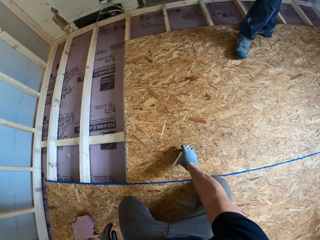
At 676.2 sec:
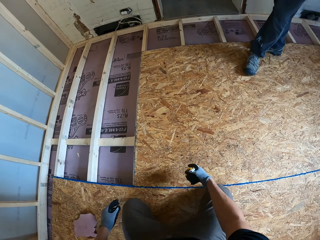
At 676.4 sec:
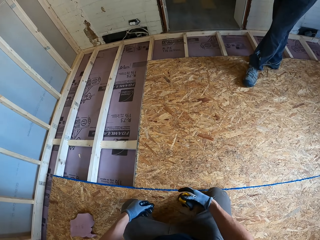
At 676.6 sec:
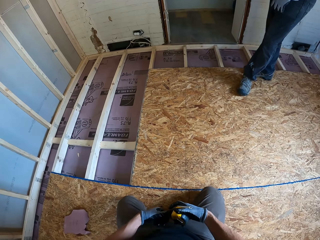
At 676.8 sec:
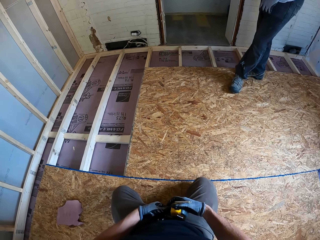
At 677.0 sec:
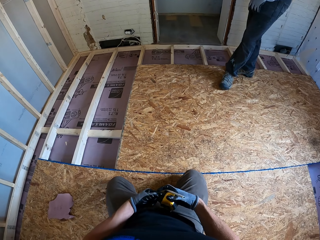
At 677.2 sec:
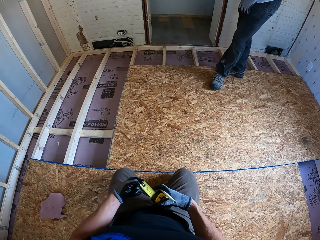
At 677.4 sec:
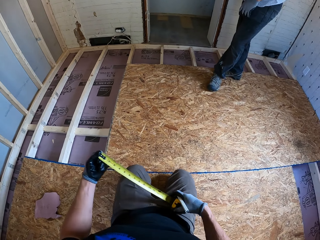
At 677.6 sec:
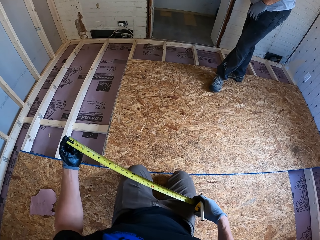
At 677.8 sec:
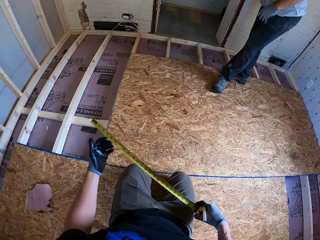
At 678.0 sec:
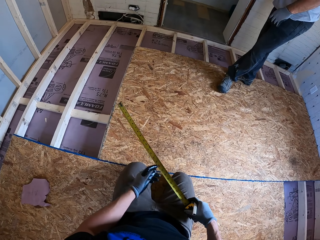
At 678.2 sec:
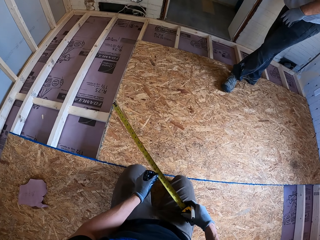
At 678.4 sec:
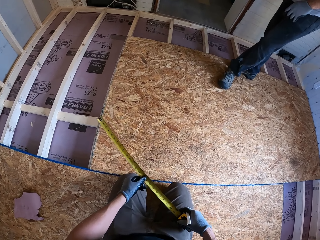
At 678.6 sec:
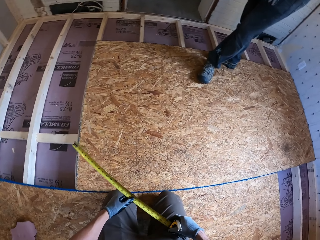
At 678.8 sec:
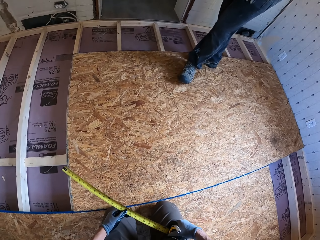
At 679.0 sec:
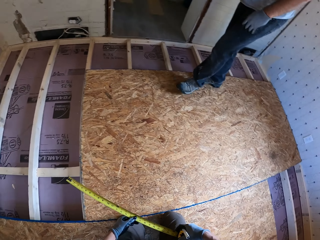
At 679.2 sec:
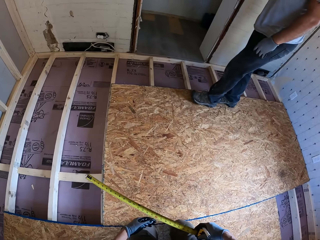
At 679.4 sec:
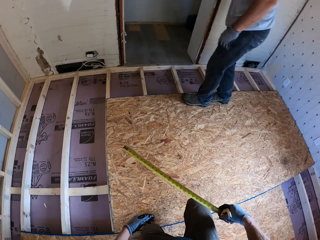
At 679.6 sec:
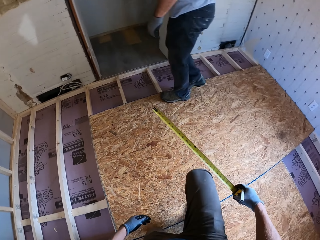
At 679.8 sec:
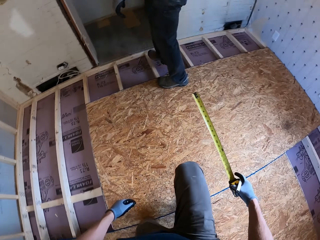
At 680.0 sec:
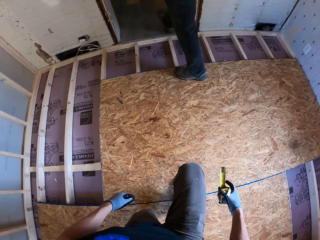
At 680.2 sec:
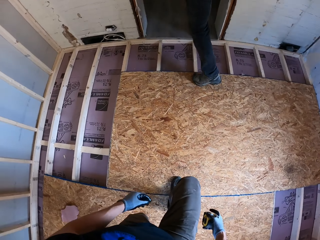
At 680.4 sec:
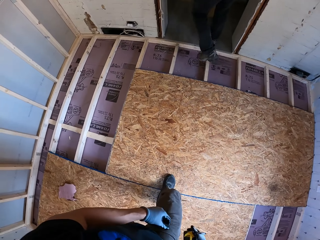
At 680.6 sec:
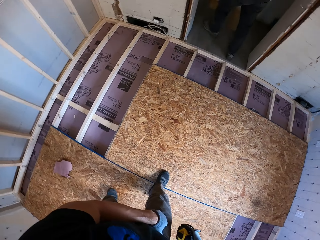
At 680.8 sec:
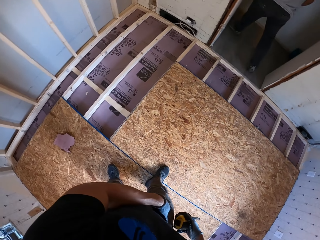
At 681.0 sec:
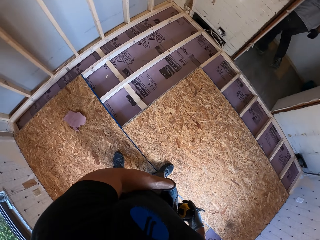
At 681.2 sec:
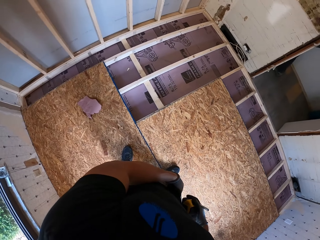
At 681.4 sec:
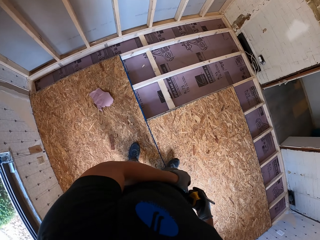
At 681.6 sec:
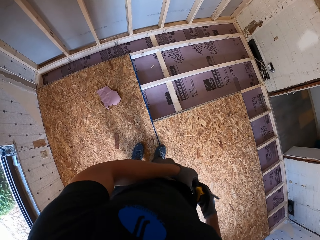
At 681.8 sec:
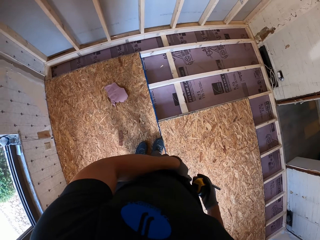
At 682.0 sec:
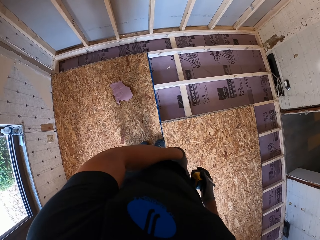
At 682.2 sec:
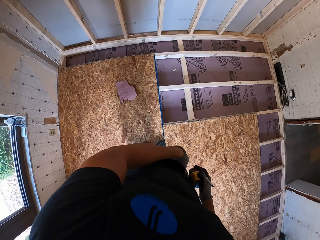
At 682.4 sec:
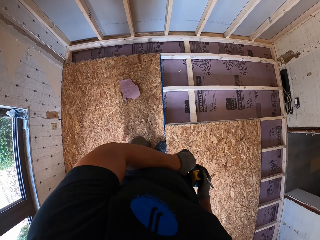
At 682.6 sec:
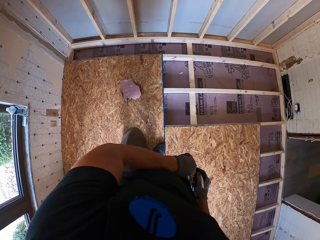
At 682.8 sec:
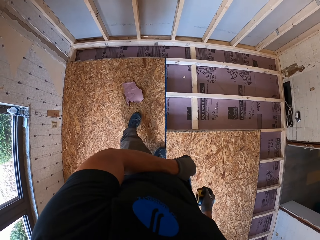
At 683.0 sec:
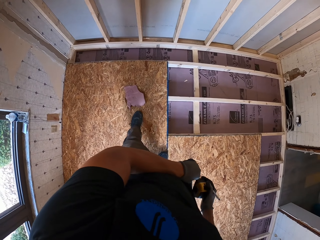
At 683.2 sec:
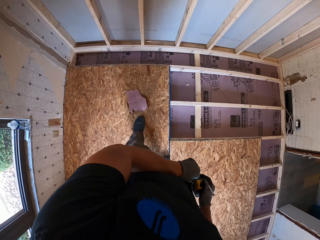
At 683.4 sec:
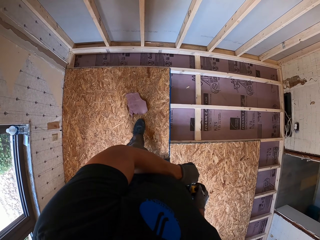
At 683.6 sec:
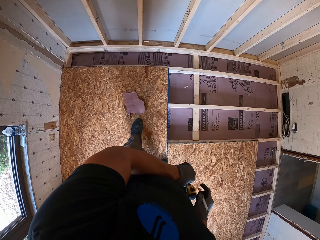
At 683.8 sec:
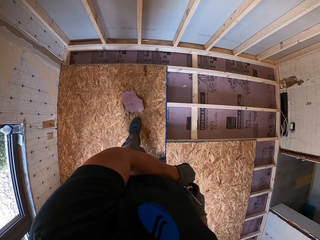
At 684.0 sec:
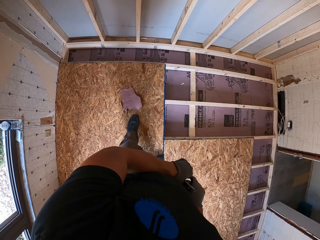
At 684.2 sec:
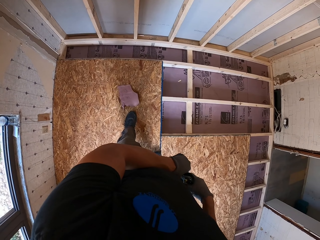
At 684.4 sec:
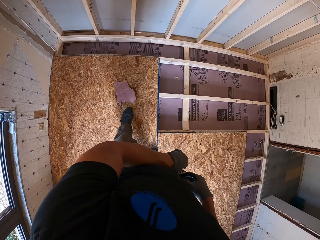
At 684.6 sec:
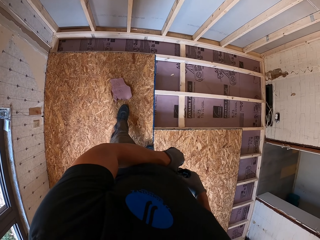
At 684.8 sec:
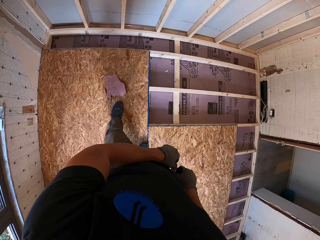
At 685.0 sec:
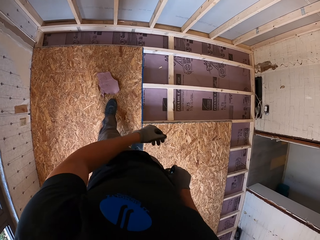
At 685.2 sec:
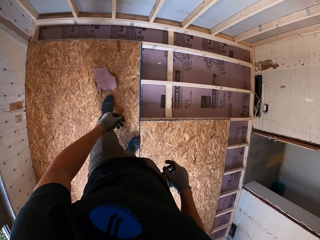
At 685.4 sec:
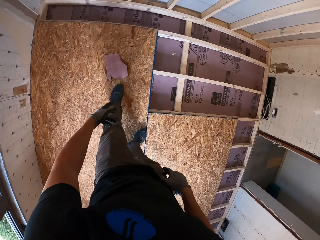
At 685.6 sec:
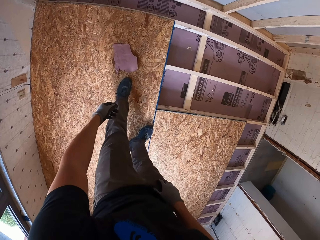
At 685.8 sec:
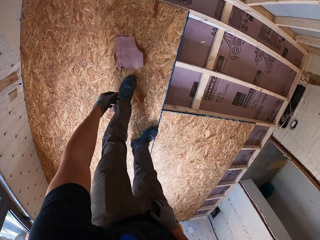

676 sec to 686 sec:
The camera wearer picks the tape measure. They pull the tape measure. A man walks around the room. The man leaves the room through the door. The camera wearer stands up. They put the tape away. They hang the tape measure on the trouser.

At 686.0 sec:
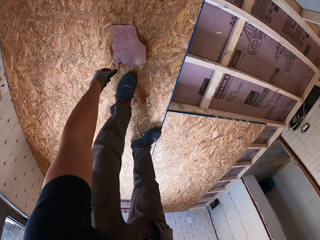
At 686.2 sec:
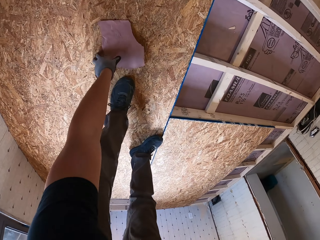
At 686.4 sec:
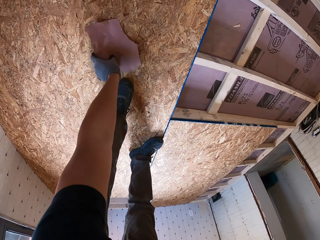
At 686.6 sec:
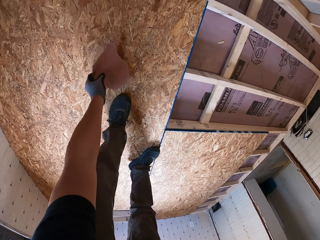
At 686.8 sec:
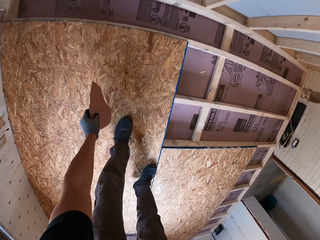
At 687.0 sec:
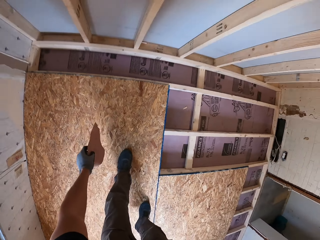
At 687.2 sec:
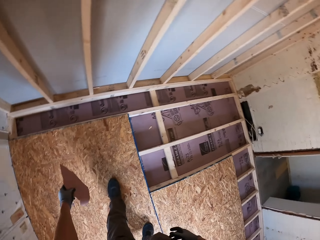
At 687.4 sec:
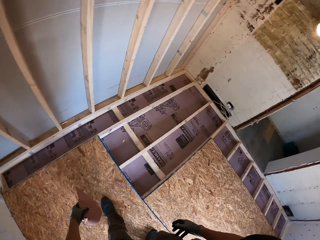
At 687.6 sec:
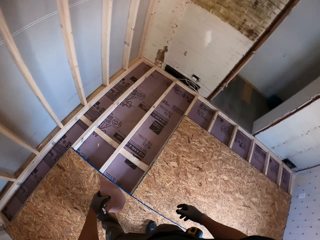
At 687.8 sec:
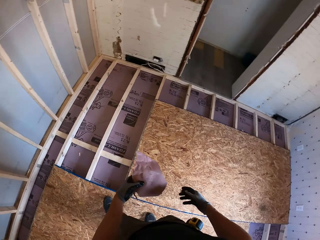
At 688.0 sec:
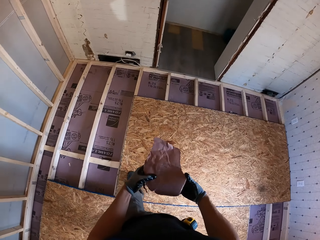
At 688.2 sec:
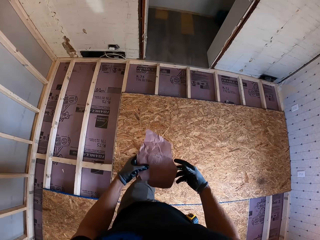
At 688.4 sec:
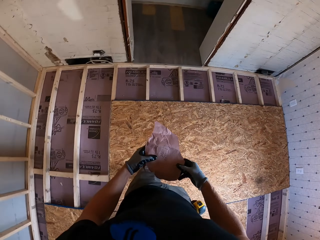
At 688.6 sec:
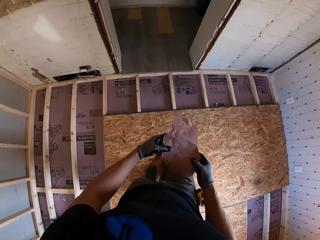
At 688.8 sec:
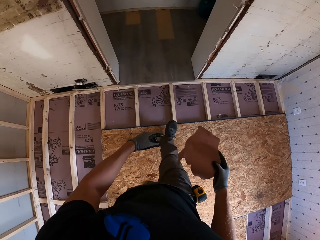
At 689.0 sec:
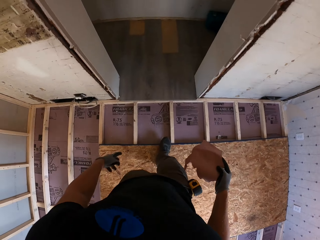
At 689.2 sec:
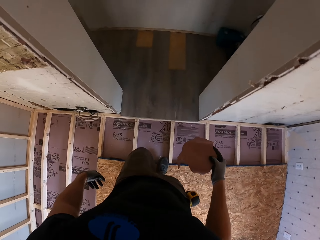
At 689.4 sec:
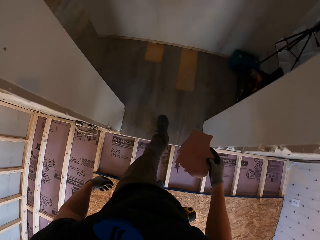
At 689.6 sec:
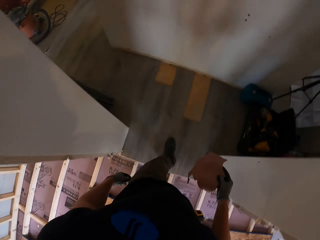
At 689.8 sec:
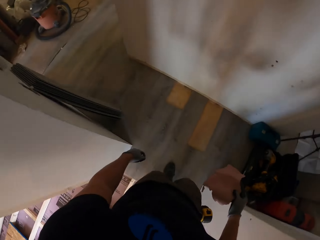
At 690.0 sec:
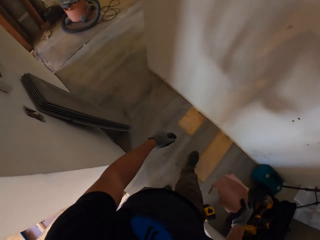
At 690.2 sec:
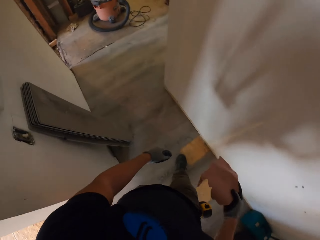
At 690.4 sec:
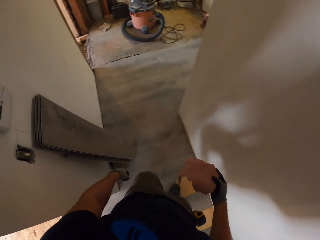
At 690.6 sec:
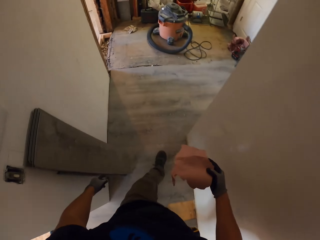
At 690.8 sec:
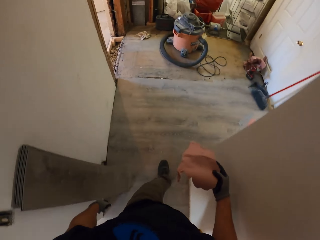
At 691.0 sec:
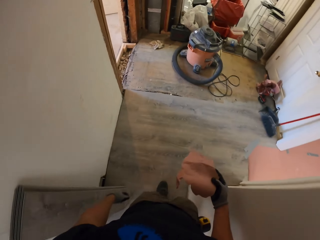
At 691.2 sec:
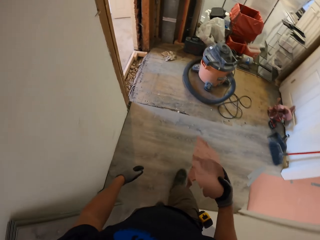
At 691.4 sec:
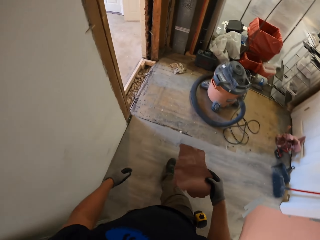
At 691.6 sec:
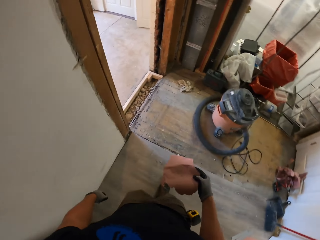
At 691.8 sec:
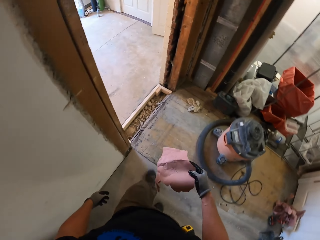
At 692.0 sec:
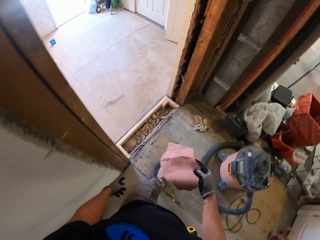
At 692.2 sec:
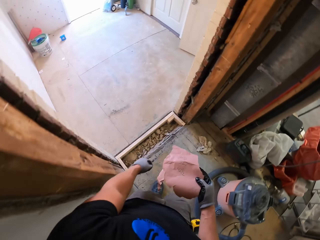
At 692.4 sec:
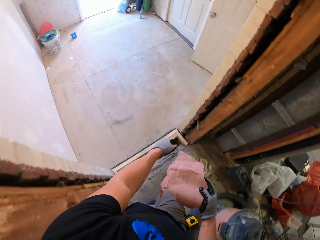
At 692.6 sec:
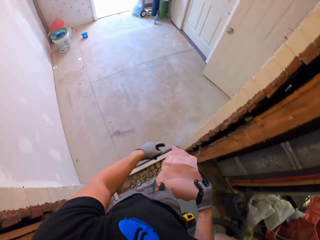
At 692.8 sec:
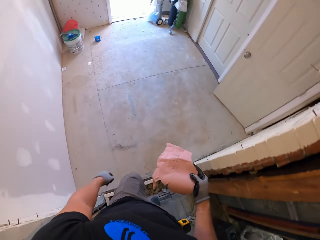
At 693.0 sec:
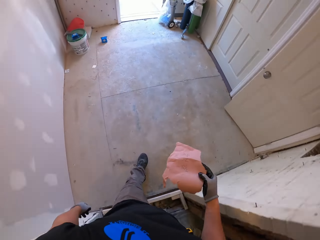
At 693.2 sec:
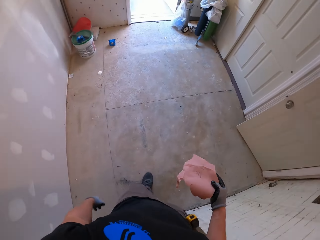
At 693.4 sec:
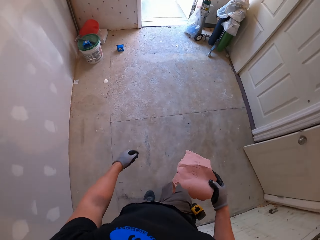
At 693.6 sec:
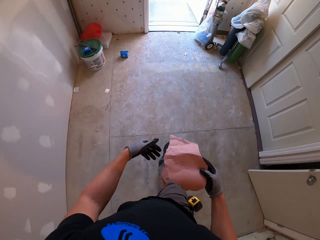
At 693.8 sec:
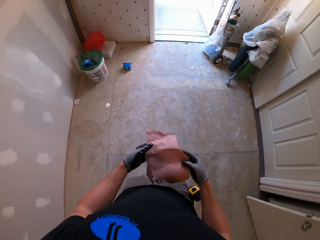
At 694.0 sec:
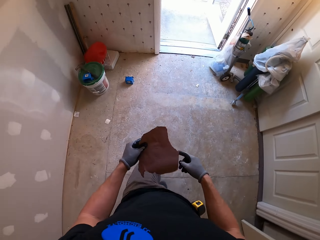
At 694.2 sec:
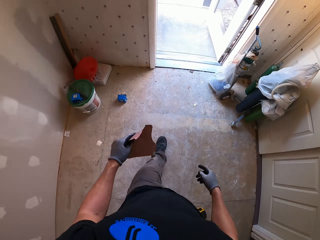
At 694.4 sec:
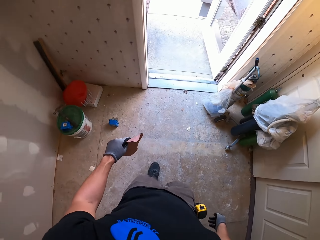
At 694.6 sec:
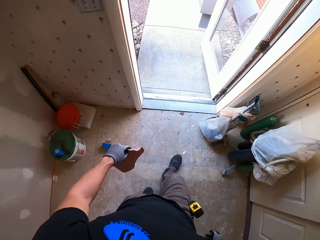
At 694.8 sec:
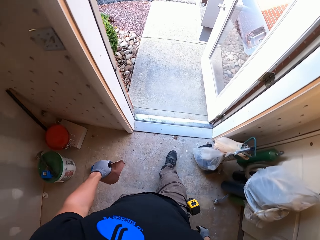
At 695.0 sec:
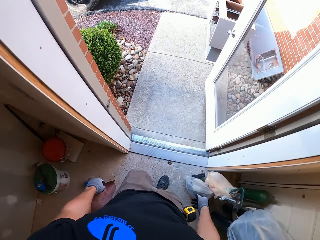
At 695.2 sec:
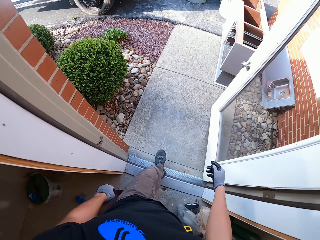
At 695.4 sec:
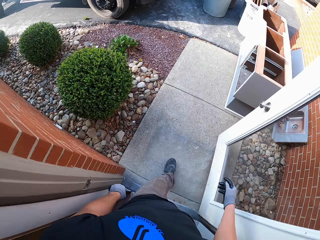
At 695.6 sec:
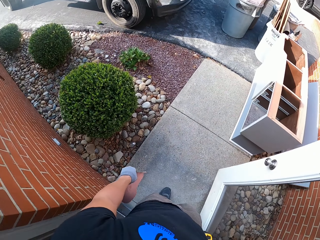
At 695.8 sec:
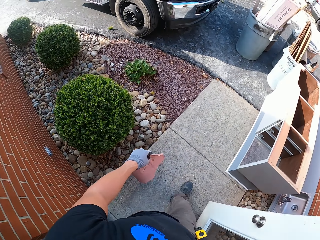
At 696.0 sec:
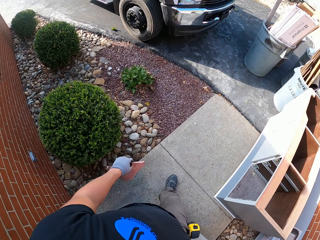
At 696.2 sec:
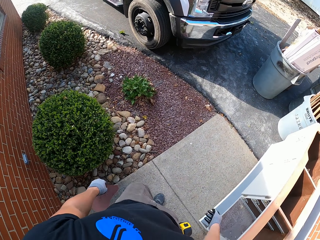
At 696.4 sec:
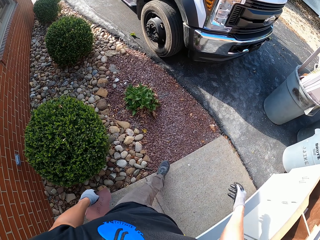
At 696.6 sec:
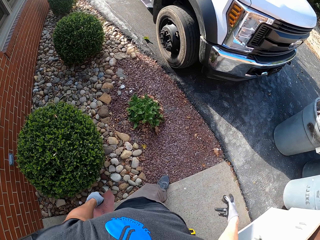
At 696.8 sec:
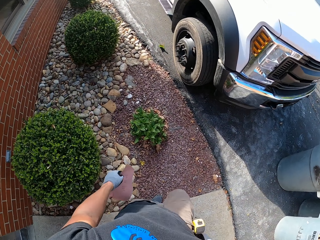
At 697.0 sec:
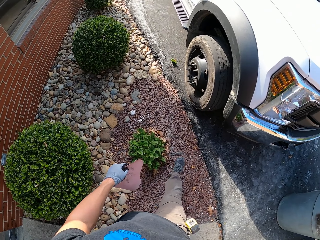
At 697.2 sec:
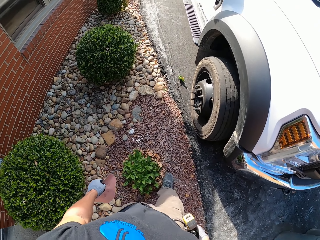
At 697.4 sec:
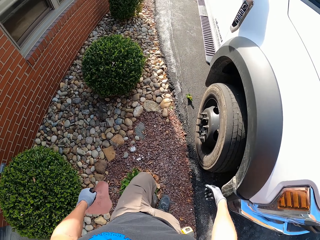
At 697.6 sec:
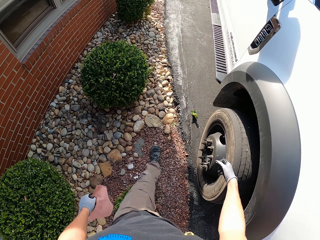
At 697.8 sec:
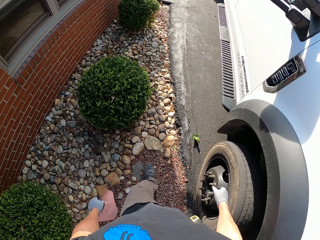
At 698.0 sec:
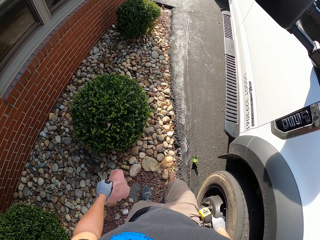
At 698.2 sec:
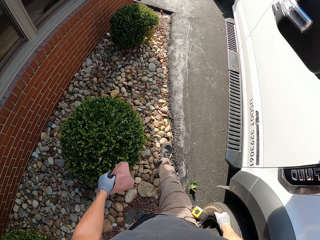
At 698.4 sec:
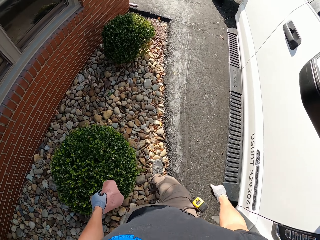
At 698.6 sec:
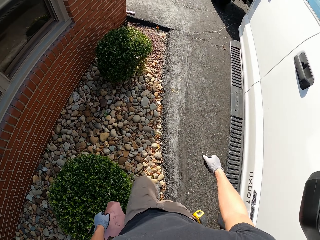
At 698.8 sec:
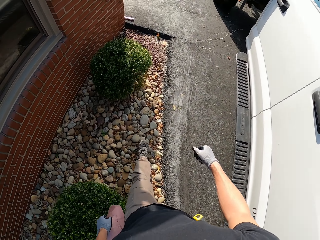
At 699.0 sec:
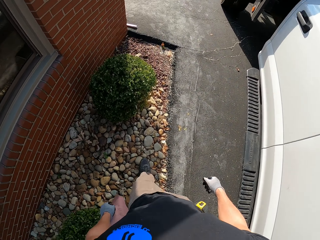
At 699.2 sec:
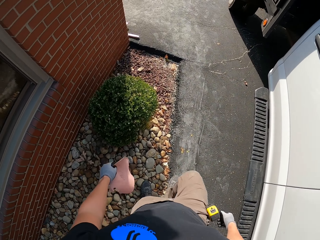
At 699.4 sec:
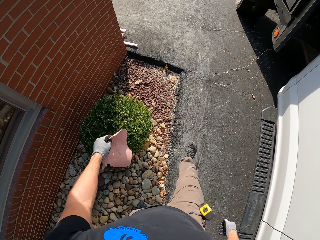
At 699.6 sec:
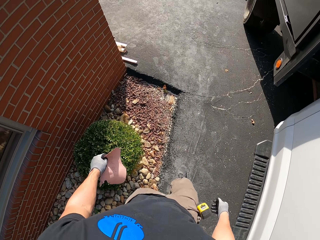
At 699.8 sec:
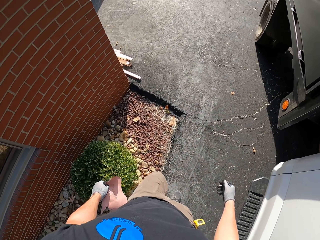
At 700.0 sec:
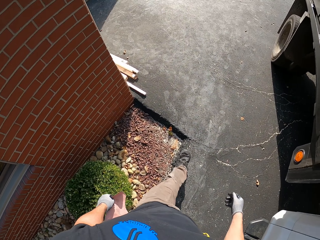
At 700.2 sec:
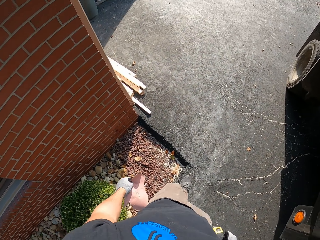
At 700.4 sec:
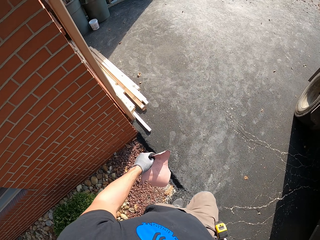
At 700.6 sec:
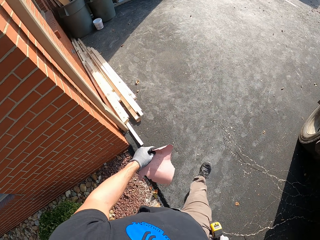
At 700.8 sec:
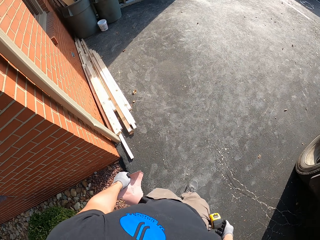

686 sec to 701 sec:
The camera wearer picks up the paper from the board. They walk around. They leave the room through the door.
